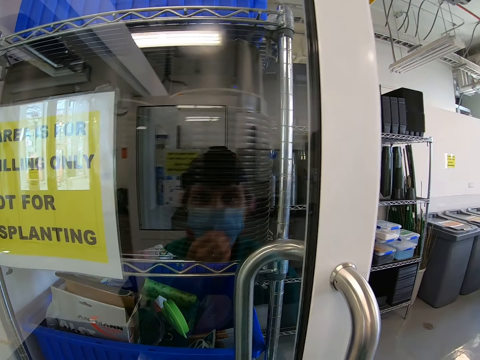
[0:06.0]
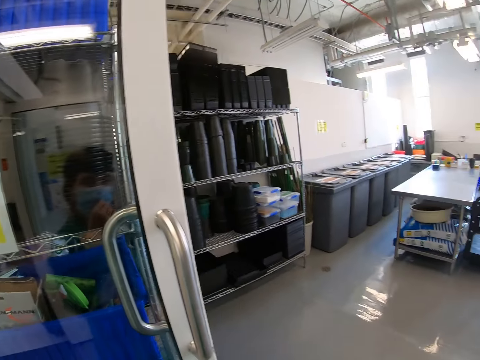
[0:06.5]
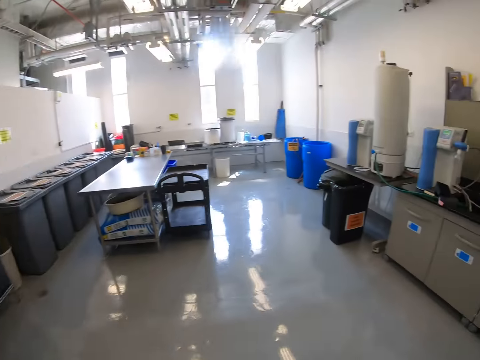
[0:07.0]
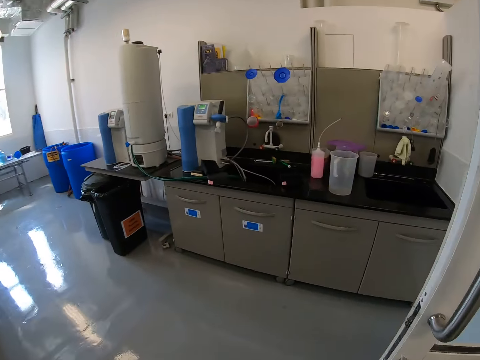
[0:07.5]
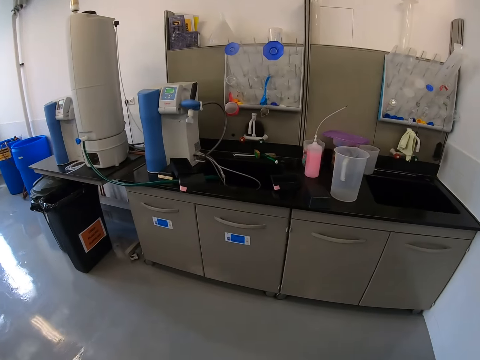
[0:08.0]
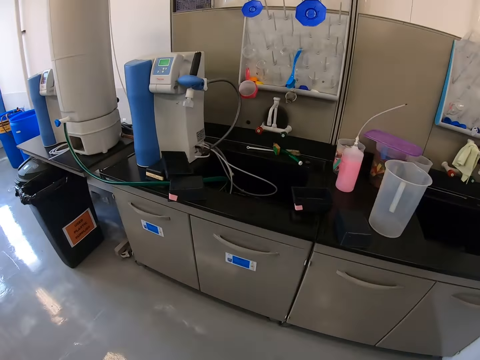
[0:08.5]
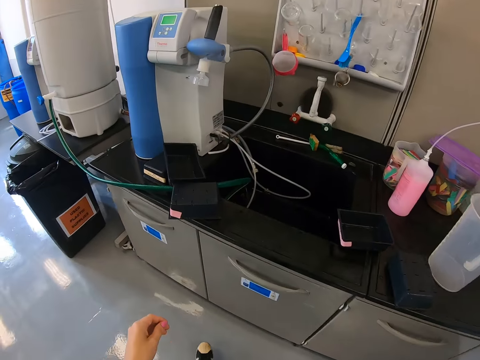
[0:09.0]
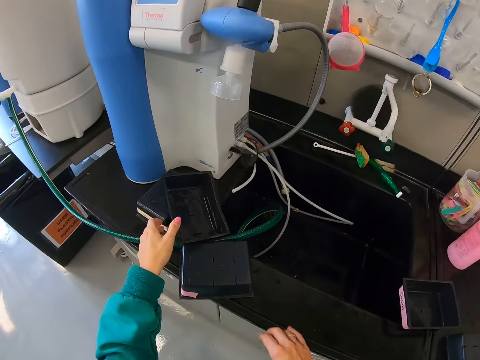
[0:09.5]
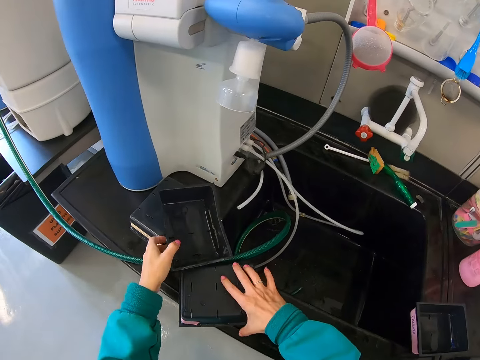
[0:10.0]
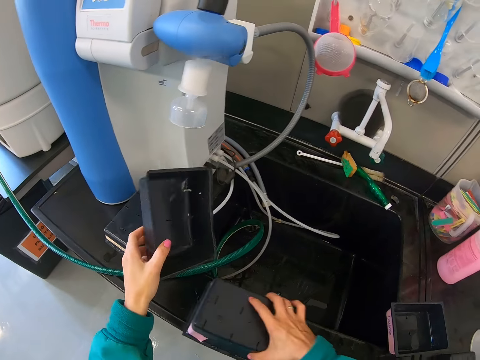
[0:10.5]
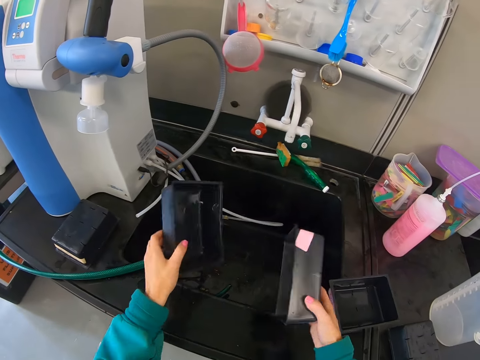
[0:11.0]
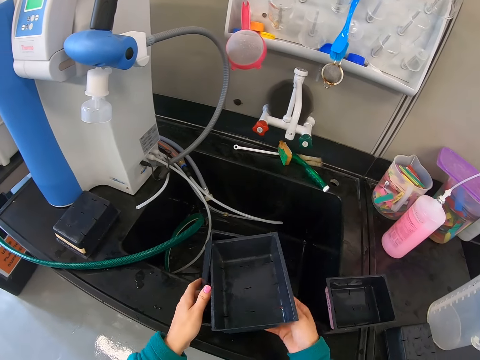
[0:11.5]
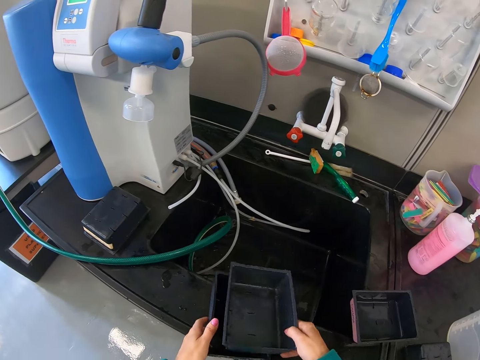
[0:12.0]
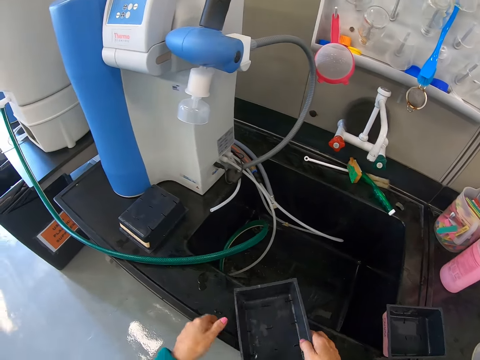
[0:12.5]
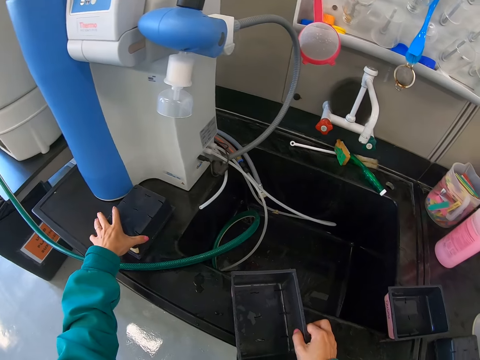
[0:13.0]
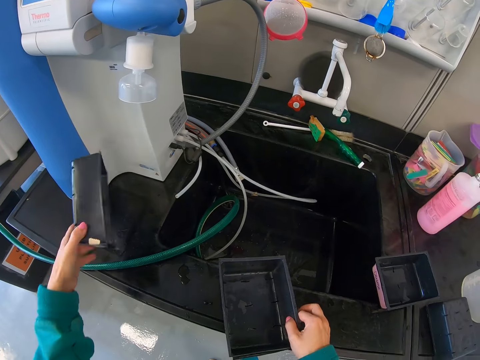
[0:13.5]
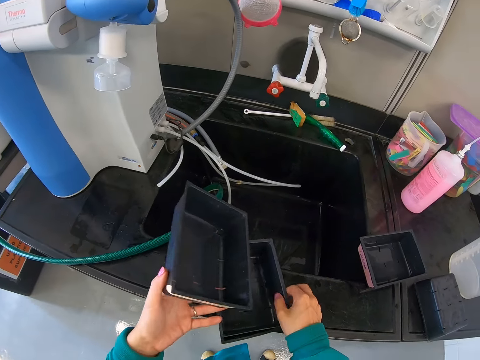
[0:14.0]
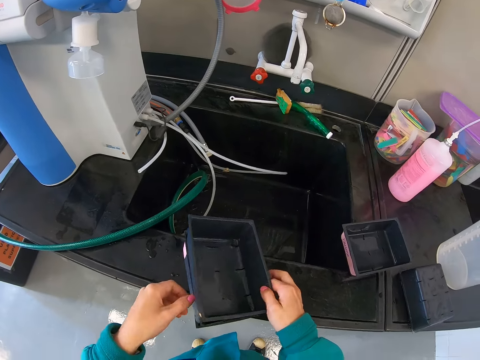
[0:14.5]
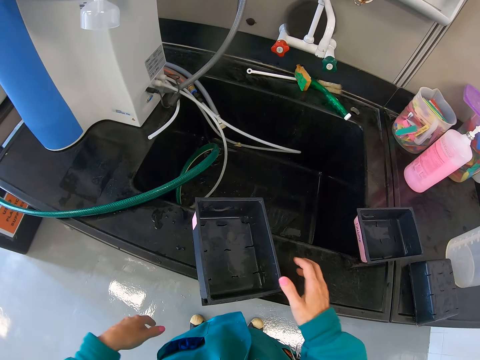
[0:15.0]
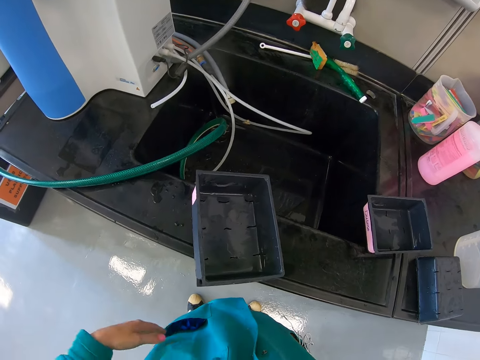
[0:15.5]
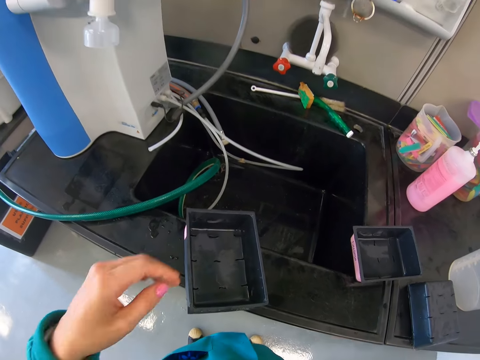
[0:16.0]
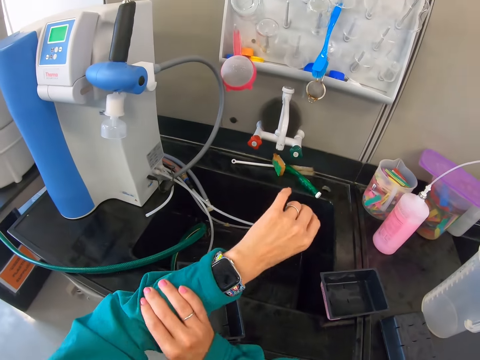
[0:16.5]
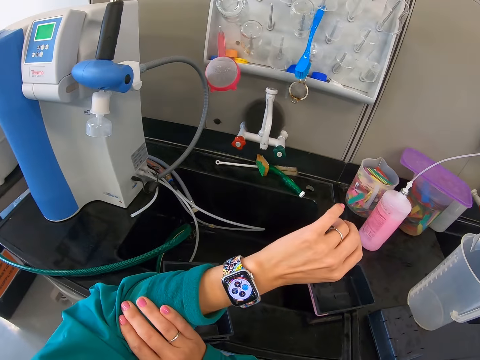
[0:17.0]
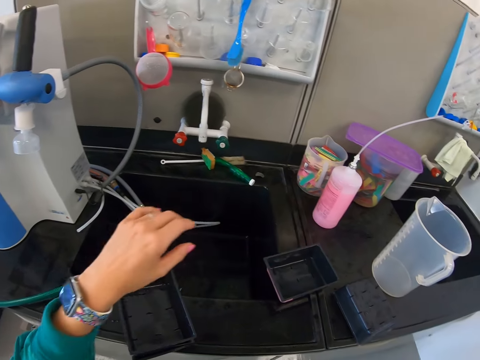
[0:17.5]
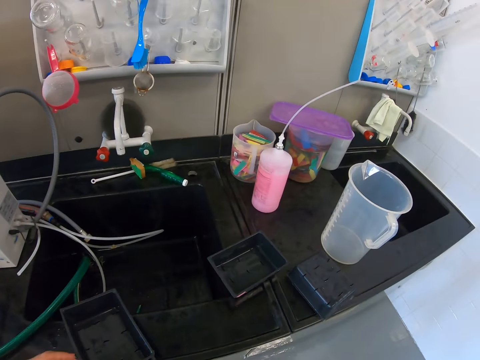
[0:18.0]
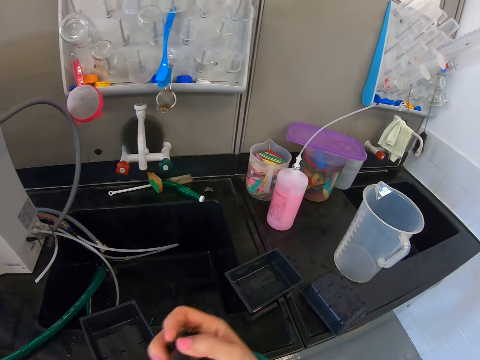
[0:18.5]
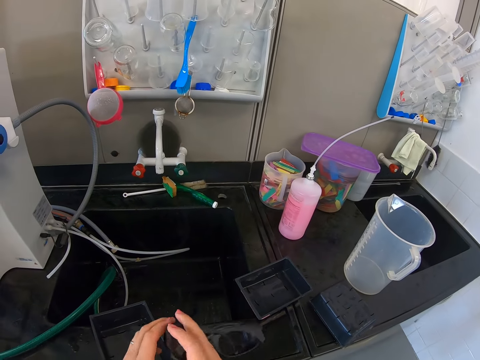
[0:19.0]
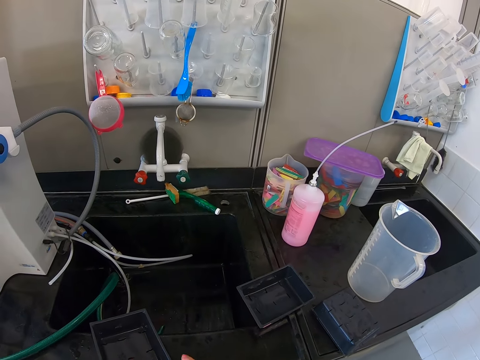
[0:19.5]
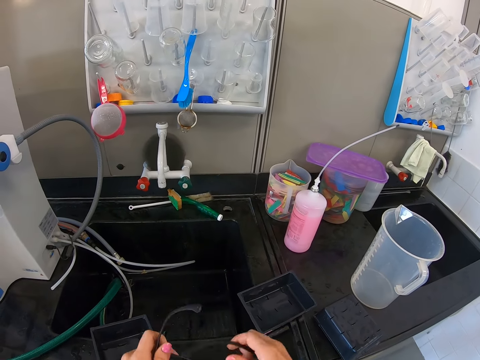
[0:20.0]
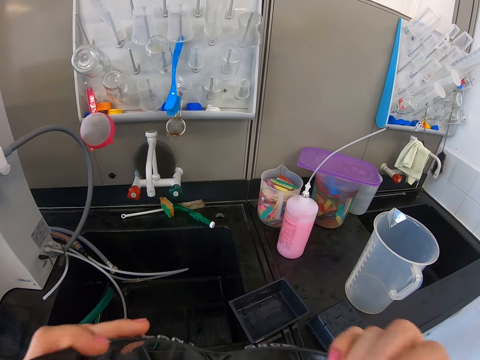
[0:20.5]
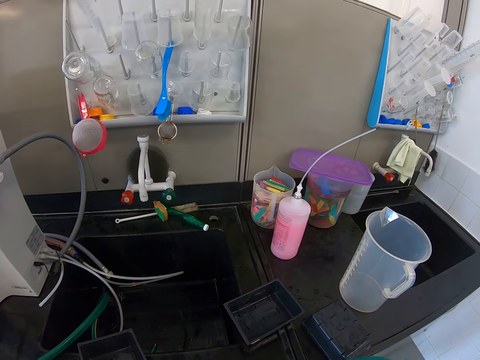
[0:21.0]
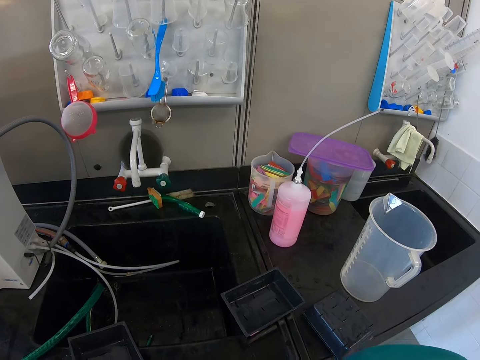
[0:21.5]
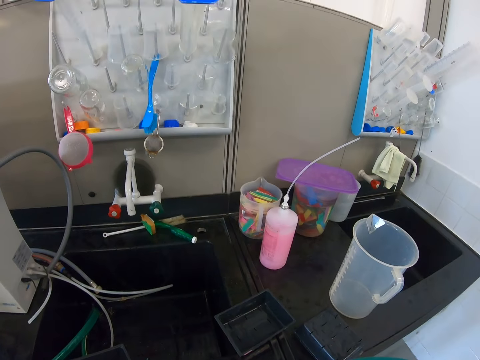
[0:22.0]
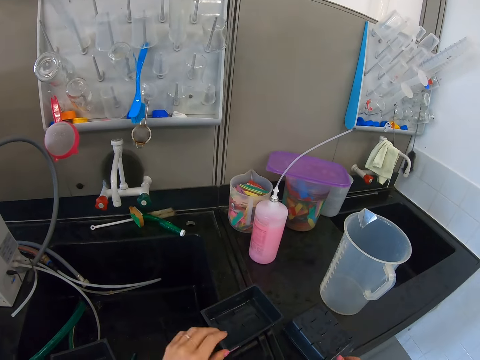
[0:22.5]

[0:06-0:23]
The camera wearer adjusts his mask with his hands. He walks around a room. He picks up the small plastic tray on the countertop. He holds the small plastic tray with his hands. He picks up the small plastic tray on the countertop. He puts the small plastic tray on the countertop. He stands on the floor. He folds his sweater with his hand. He looks around the room. He holds his glasses with his hands. He wears his glasses.

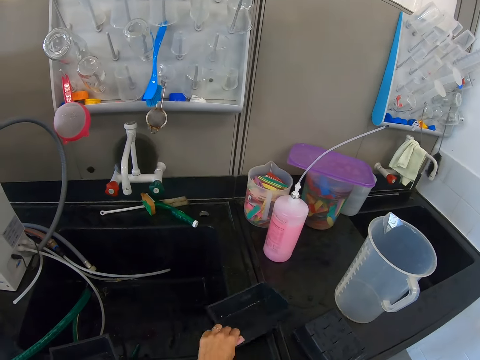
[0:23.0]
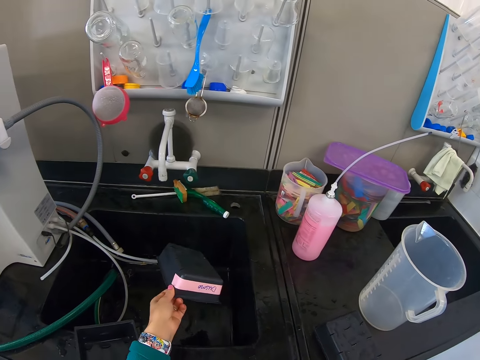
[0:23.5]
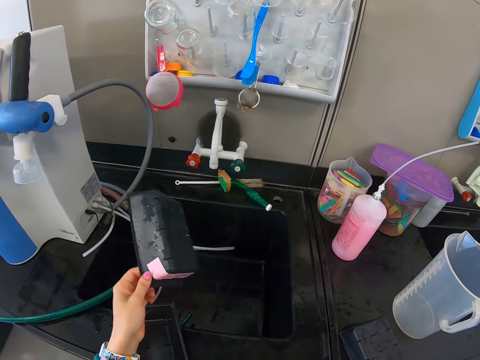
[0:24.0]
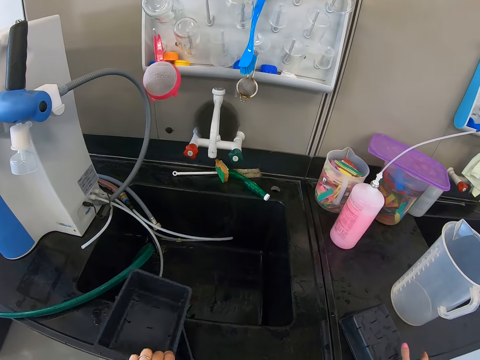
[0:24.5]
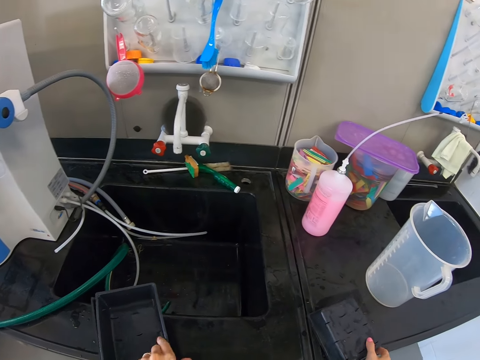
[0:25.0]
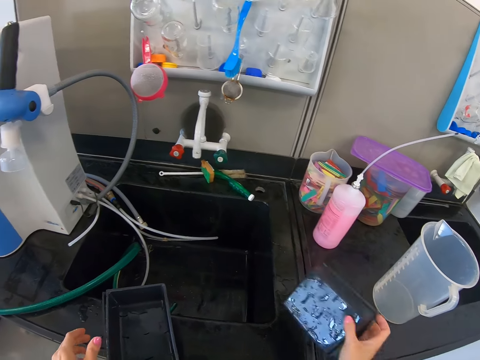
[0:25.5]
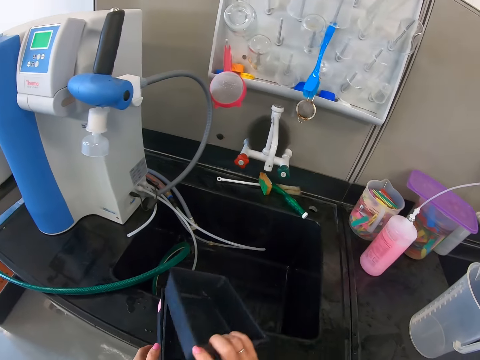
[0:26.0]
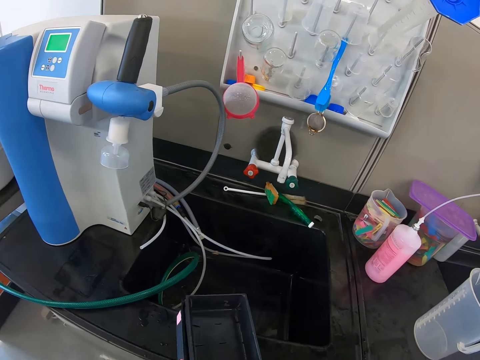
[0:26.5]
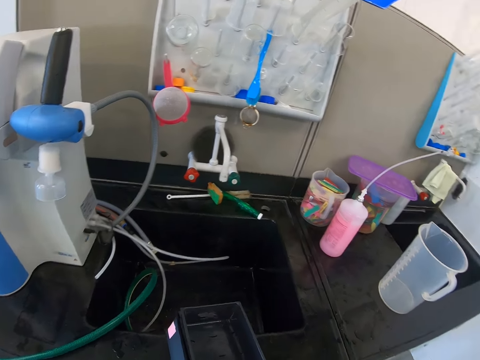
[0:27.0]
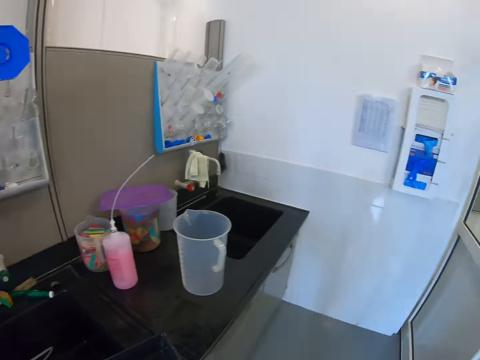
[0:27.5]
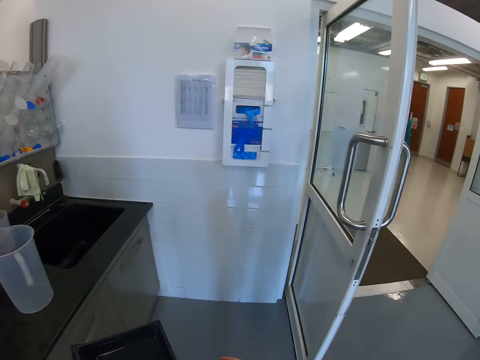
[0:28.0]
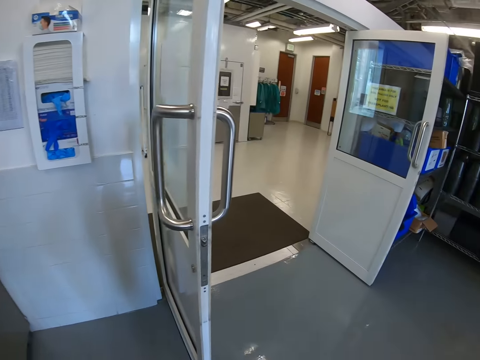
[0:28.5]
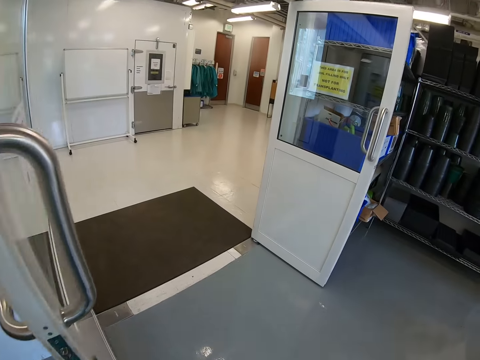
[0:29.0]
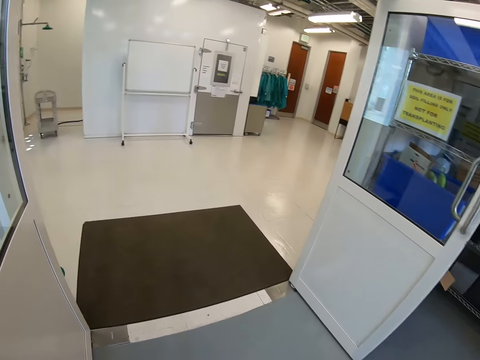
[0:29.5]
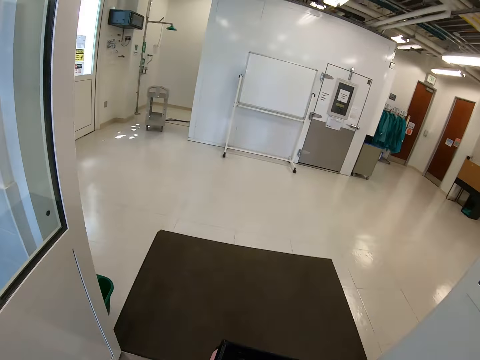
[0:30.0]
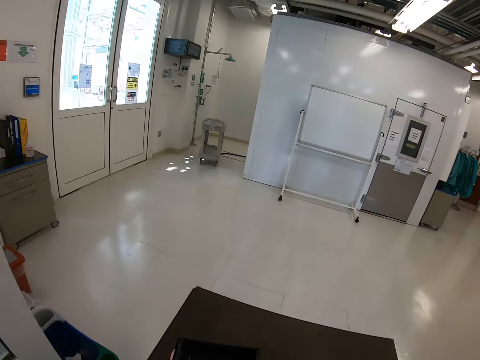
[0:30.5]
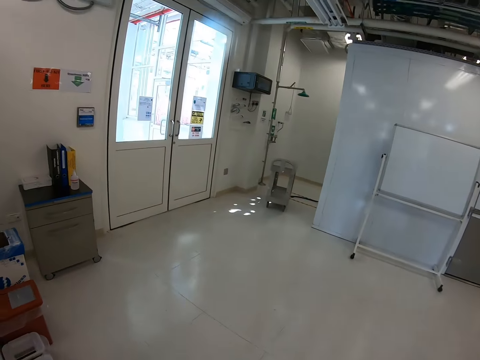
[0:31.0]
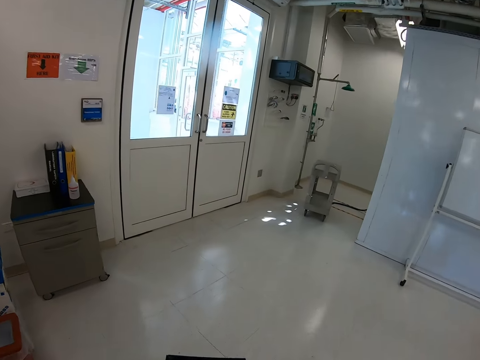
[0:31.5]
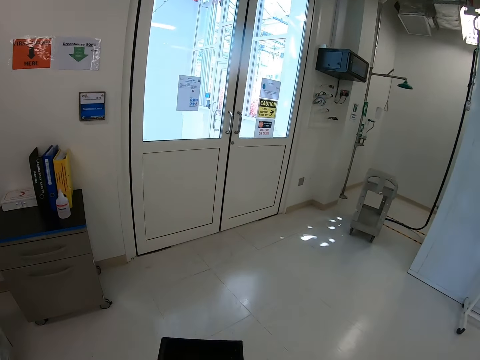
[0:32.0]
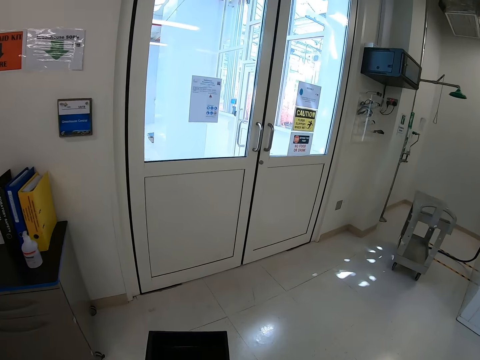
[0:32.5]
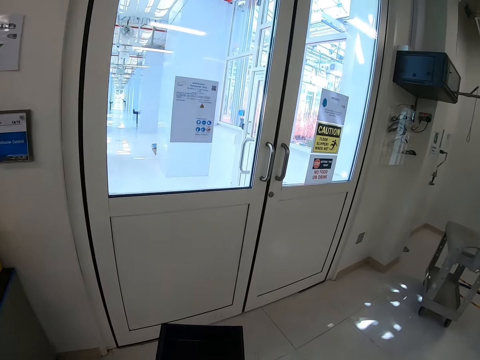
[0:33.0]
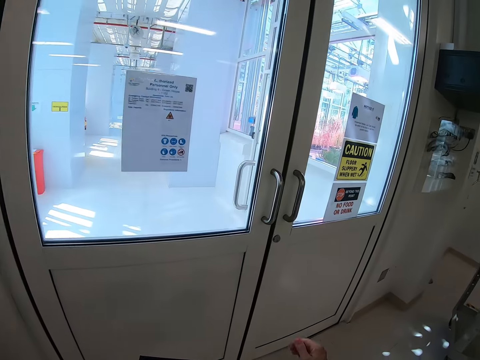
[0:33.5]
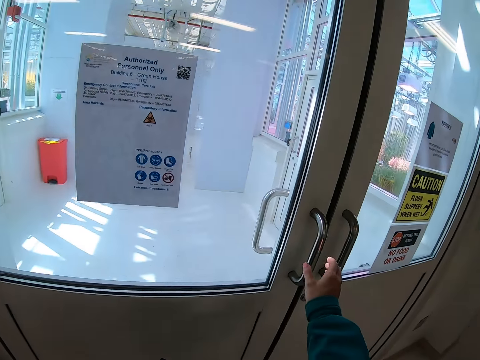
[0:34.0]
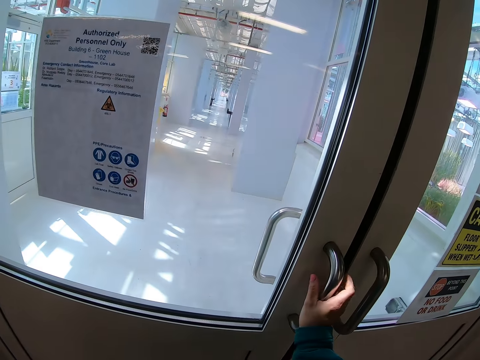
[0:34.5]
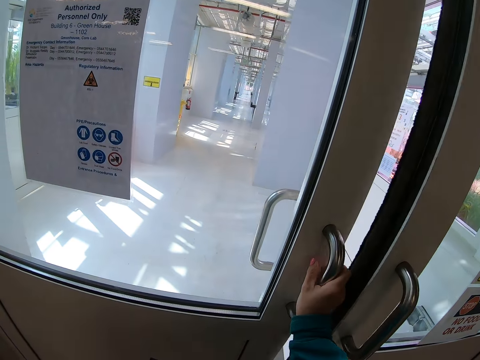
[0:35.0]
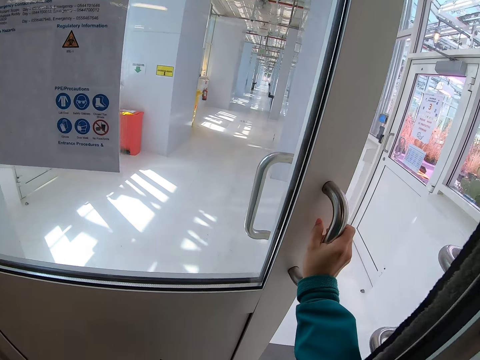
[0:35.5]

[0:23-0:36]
The camera wearer picks up a storage can from the counter. He holds the storage can with his hand. He moves storage cans on the counter. He walks around a room. He opens a door with his hand.
